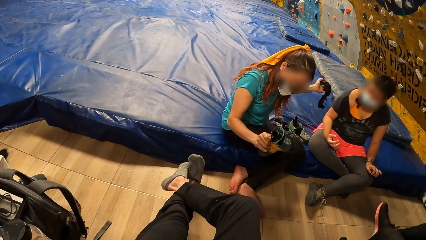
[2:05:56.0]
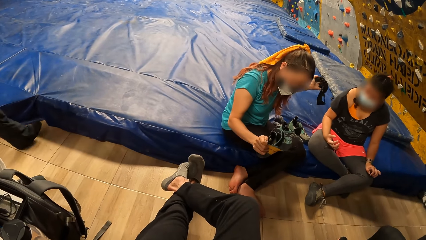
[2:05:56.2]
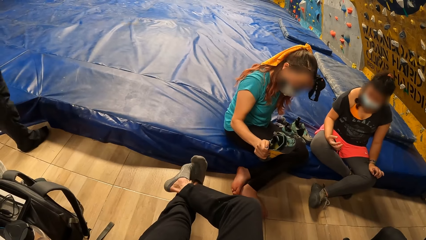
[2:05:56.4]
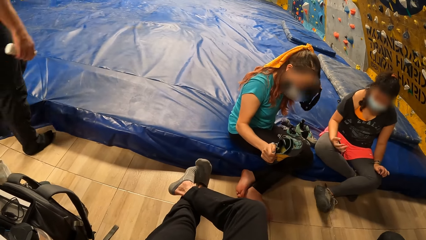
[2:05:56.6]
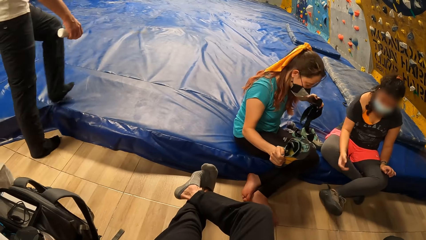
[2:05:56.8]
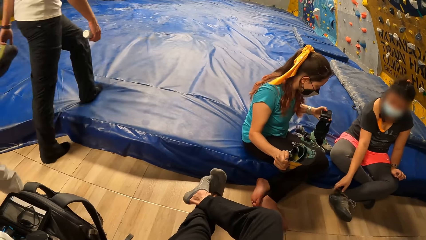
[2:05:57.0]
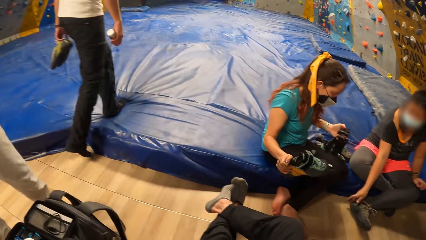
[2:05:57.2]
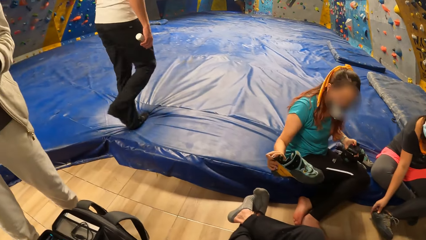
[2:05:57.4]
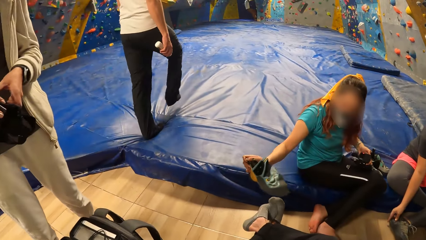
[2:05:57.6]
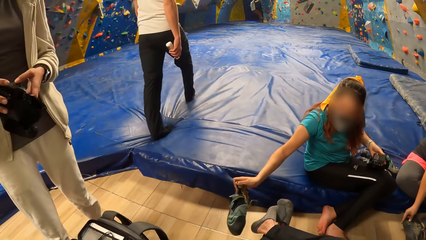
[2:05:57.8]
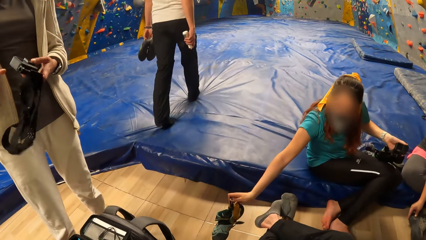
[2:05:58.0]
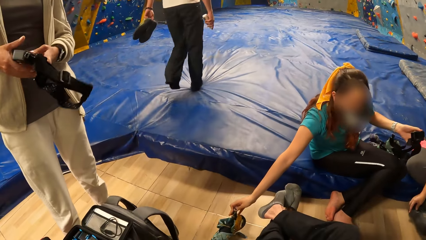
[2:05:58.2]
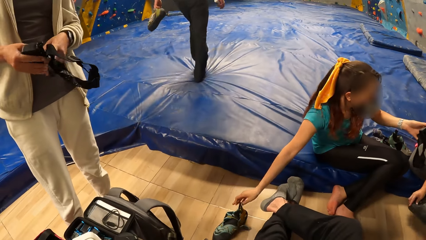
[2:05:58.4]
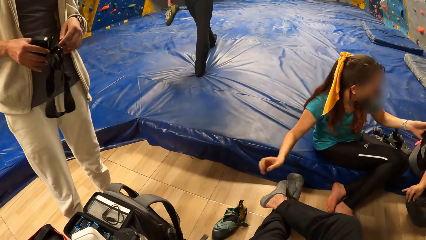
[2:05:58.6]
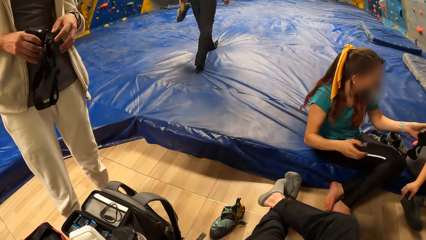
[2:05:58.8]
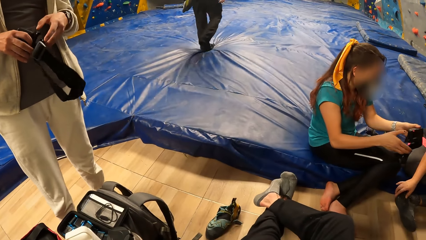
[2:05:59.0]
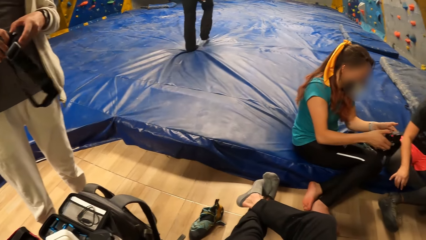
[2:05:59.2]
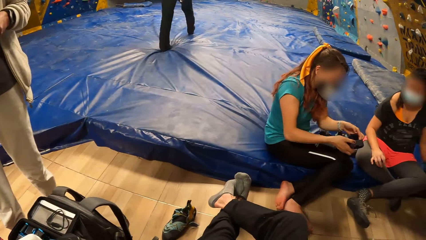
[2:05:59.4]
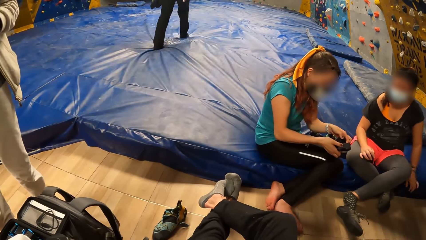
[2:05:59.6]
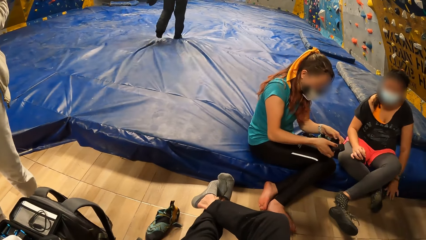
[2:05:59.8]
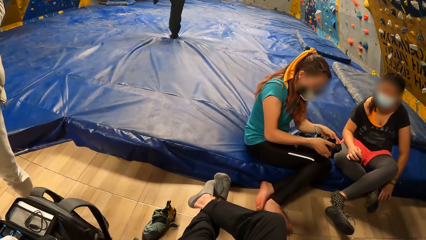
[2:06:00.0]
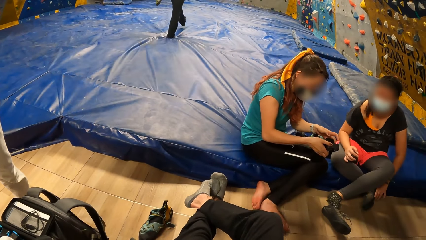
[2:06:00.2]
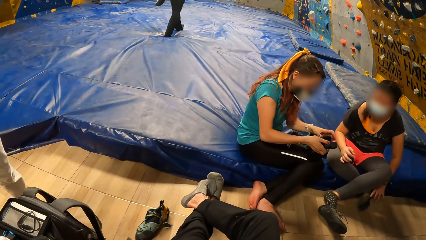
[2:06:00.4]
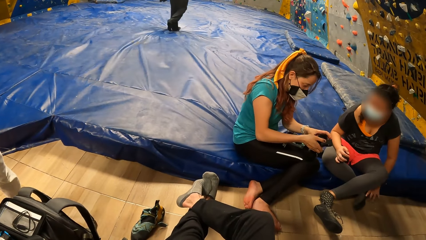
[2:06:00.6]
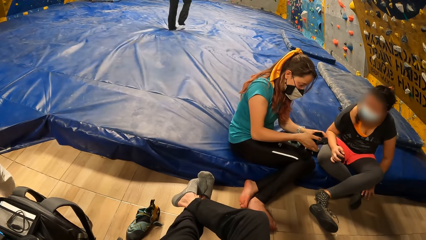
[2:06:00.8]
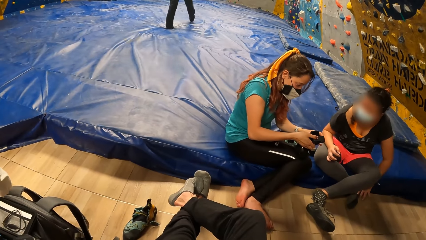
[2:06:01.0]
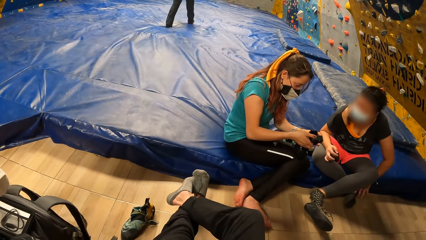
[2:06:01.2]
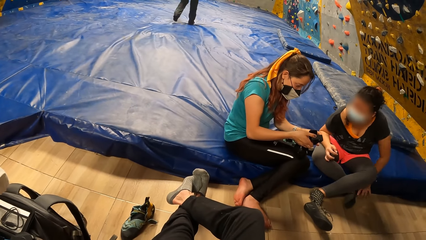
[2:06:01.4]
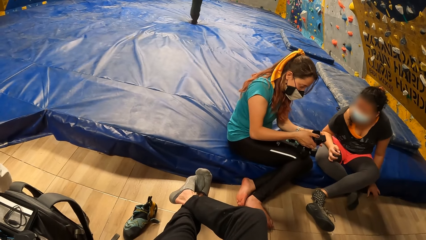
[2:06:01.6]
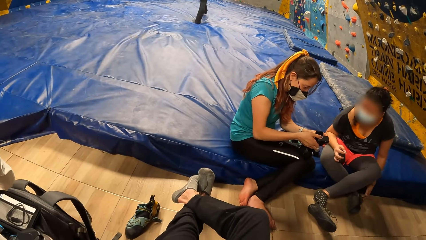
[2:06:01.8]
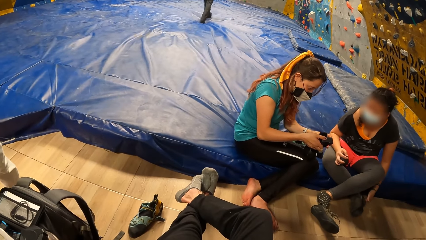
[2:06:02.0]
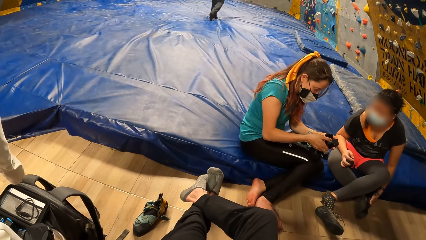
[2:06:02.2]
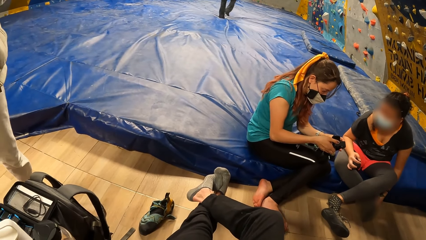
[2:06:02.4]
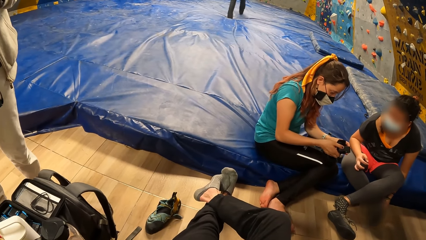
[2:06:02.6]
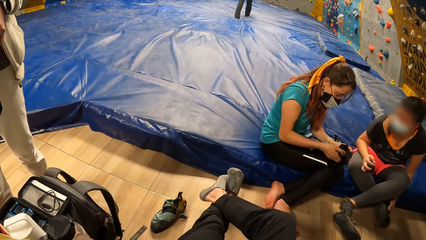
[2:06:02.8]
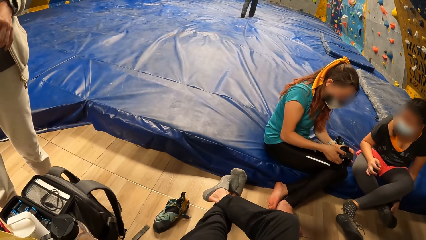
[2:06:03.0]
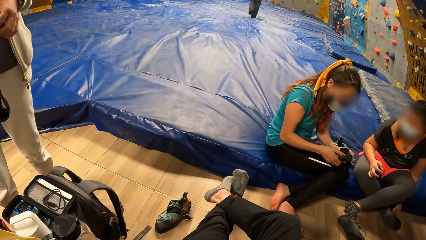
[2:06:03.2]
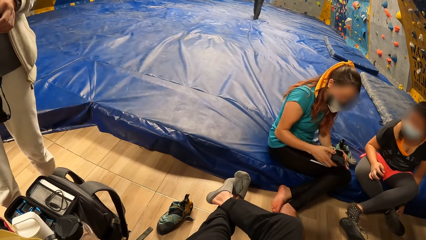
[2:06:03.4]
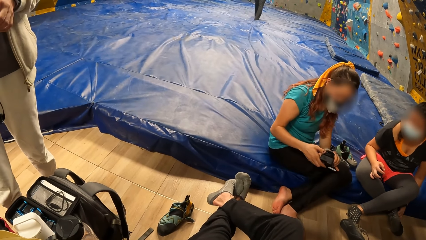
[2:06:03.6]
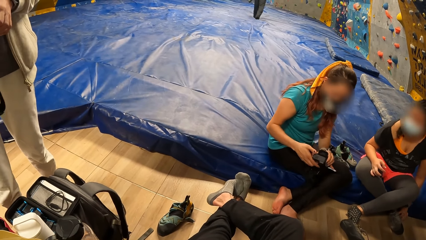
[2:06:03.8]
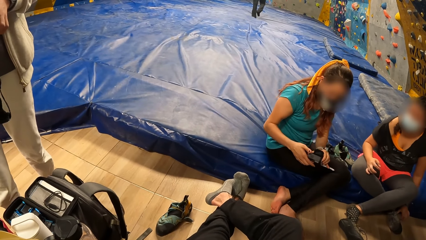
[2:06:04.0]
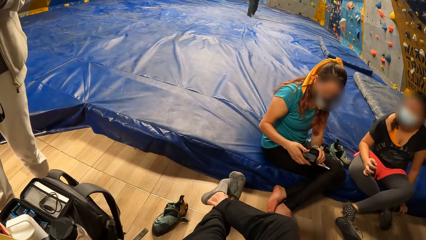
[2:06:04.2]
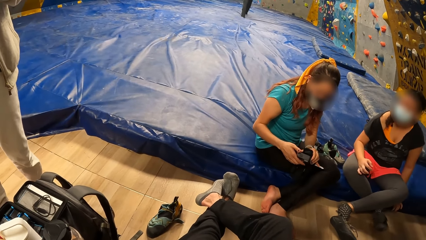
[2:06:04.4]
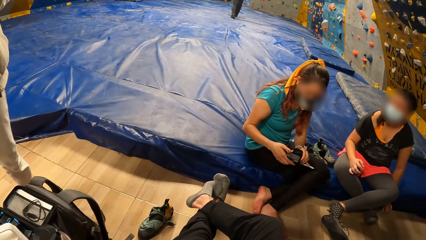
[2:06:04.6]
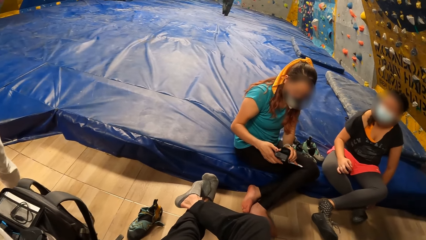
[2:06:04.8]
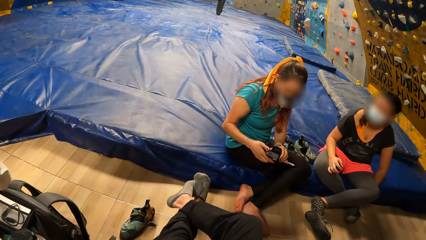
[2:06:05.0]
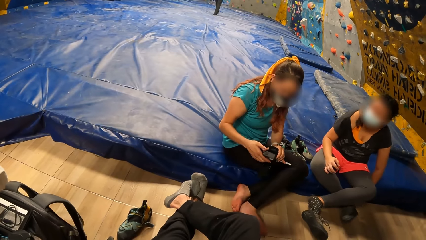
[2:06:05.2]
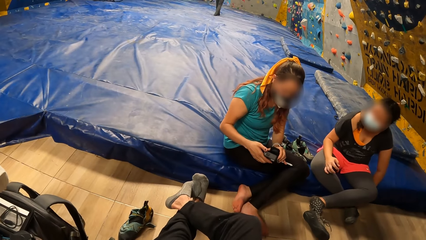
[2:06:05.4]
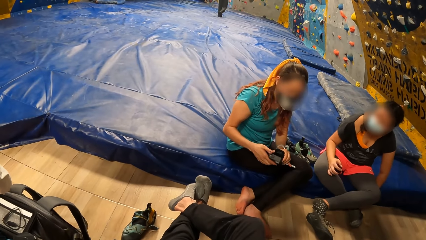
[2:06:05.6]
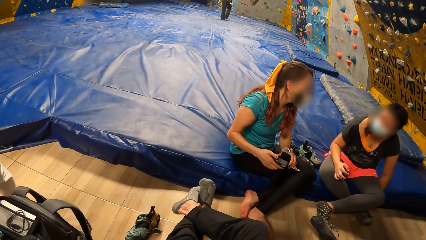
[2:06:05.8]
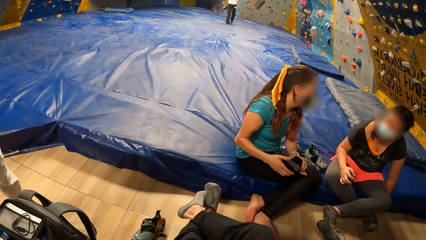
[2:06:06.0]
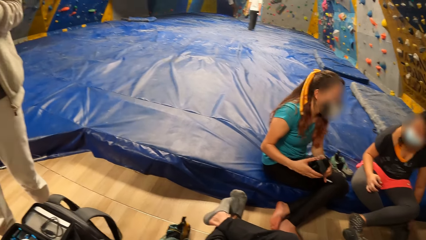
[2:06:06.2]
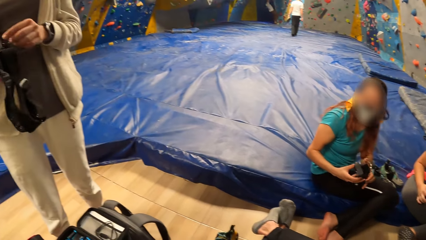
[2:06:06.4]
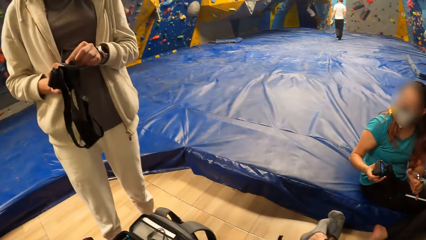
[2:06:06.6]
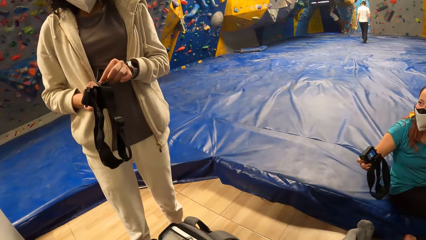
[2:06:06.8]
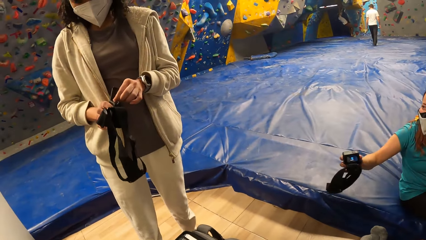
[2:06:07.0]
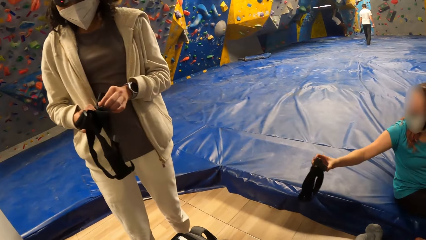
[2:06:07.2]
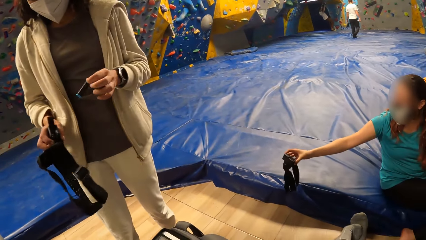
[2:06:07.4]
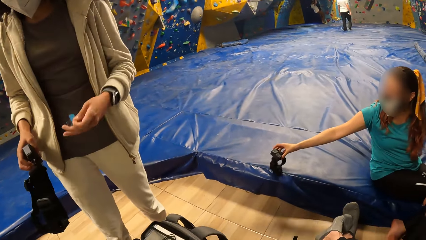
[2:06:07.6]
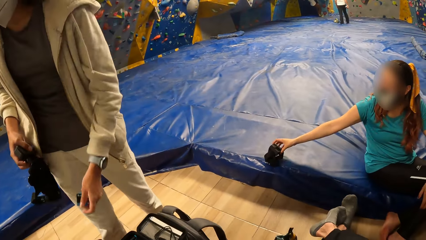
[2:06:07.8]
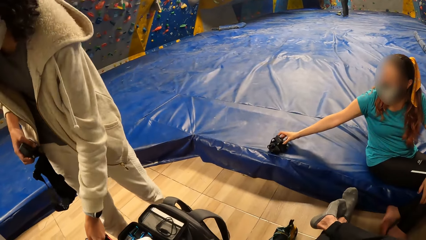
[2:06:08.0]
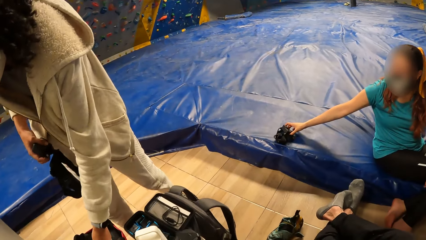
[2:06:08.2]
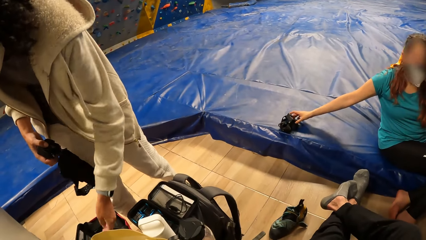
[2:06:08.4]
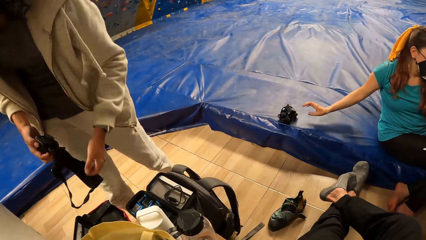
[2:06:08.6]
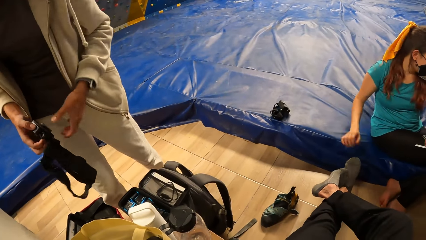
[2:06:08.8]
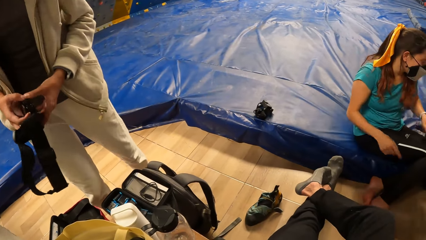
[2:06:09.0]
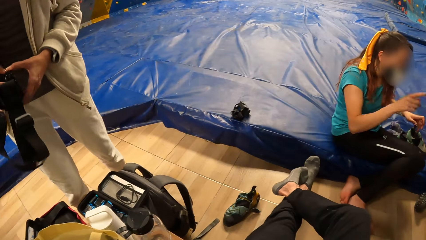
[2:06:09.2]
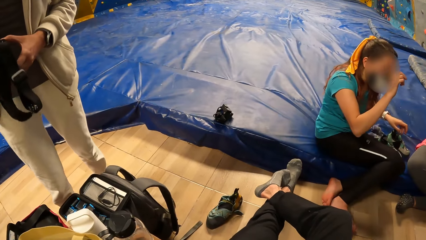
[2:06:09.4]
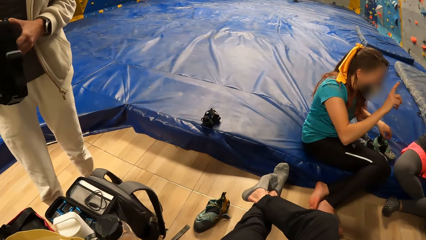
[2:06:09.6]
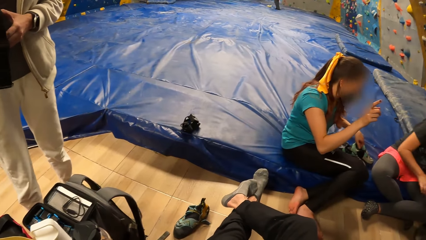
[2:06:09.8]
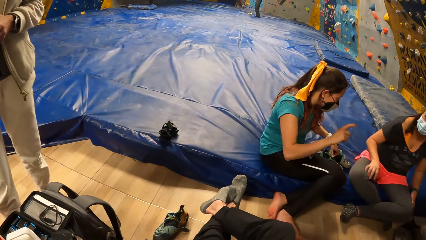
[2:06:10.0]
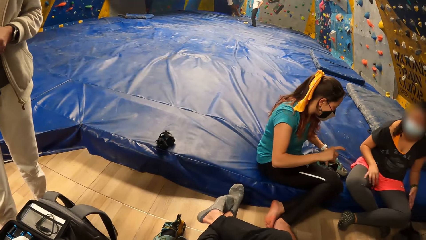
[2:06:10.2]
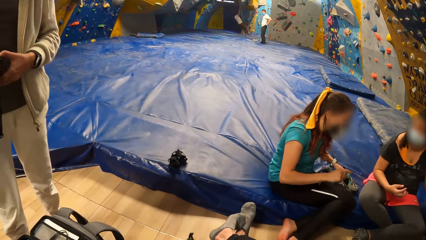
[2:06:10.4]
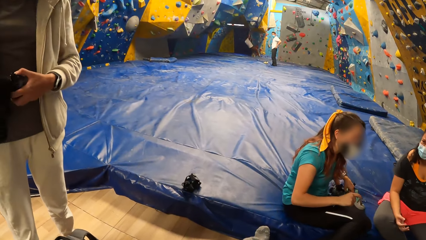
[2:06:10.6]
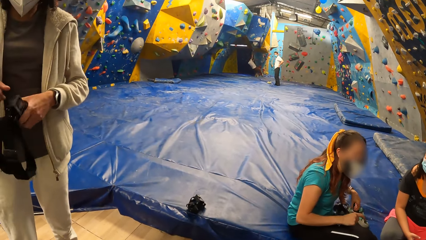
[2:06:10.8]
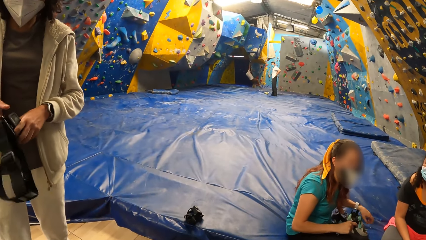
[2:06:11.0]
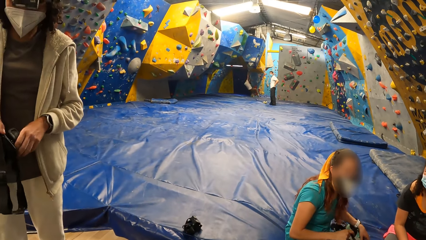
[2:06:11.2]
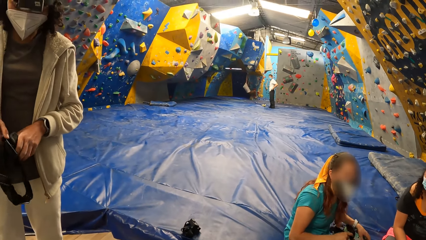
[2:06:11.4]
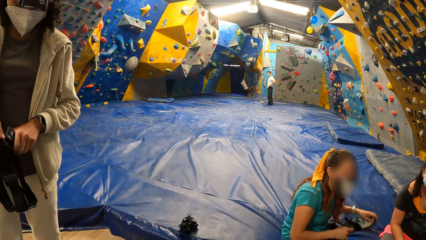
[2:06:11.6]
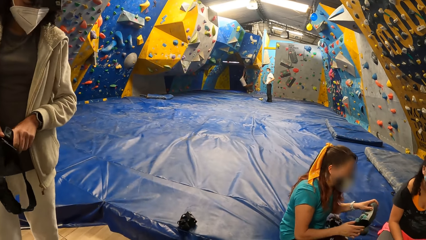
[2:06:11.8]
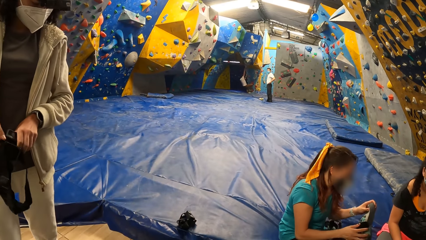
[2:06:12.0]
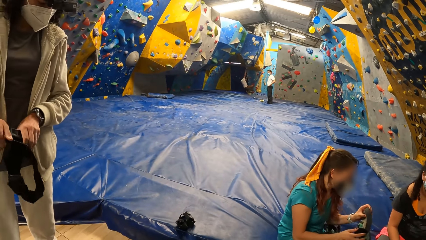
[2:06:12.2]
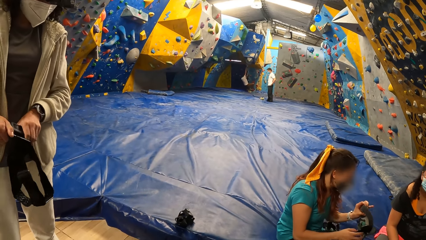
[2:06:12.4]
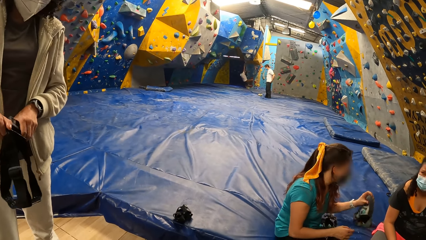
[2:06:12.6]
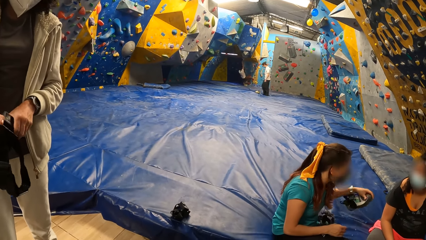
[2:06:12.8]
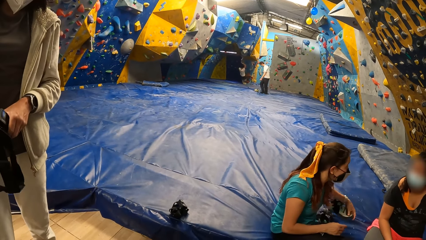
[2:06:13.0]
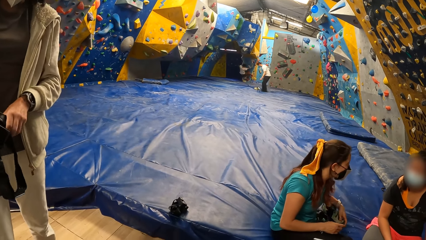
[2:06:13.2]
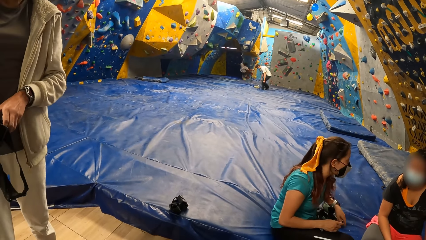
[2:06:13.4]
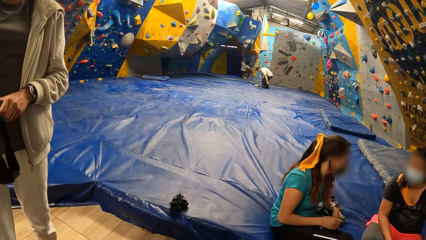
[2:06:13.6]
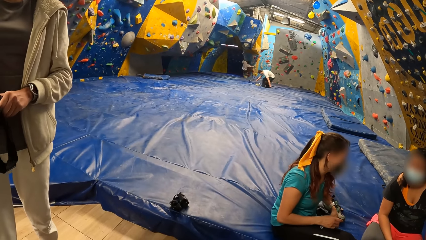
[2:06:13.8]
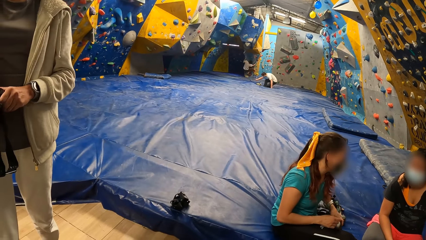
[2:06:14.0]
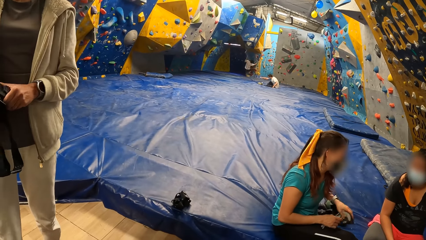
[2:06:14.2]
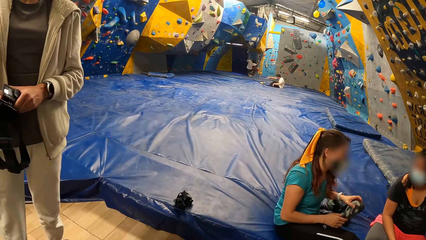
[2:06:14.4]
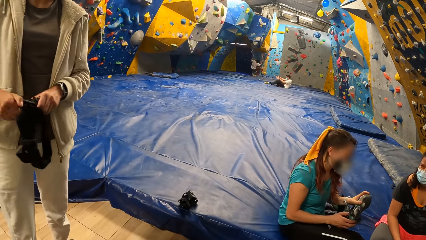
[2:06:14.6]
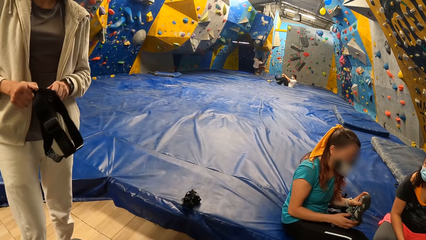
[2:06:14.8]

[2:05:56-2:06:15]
A man walks down the yoga mat. A woman places the footwear on the floor with her right hand and holds the camera with both hands. Another woman puts off her footwear with her left hand. The camera wearer turns around the room. The first woman places the camera on the yoga mat with her right hand, picks up a footwear from the yoga mat with her left hand, holds the footwear with both hands, and places the footwear on the yoga mat with her left hand. The man sits on the yoga mat. The first woman picks up a footwear from the yoga mat with her left hand.
